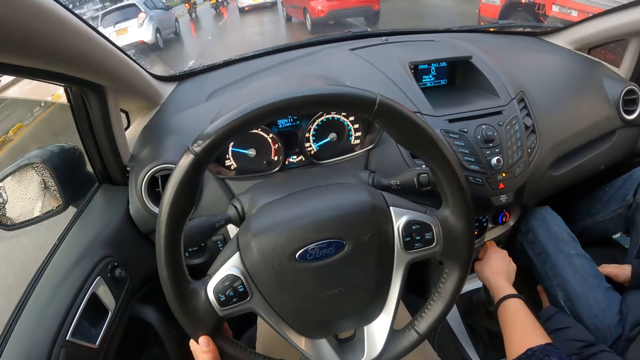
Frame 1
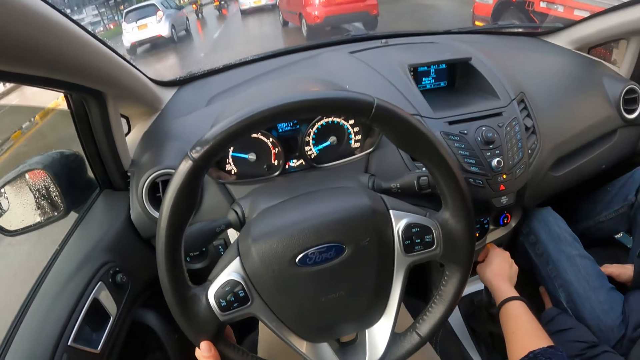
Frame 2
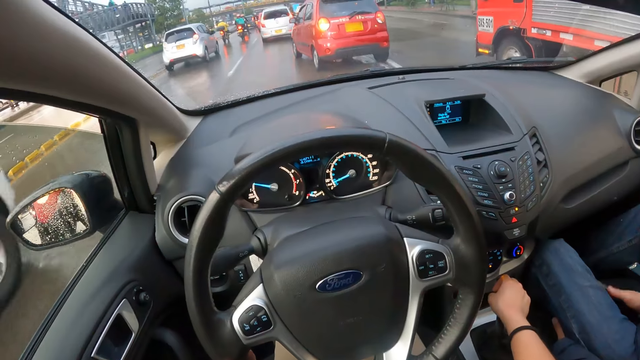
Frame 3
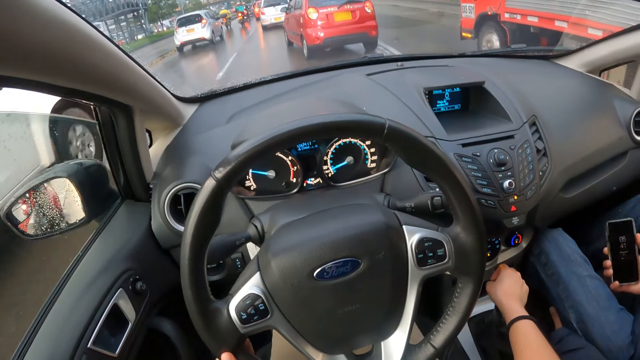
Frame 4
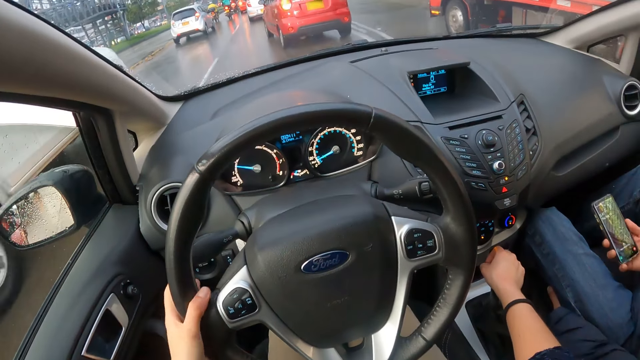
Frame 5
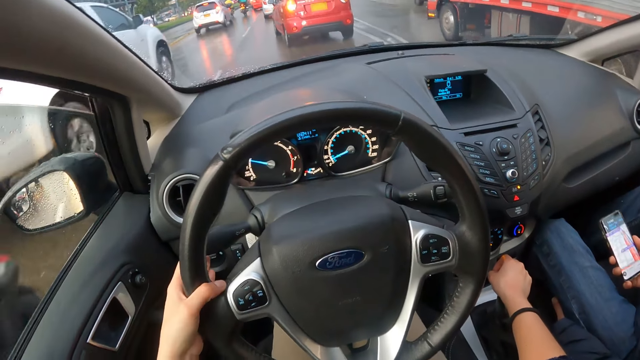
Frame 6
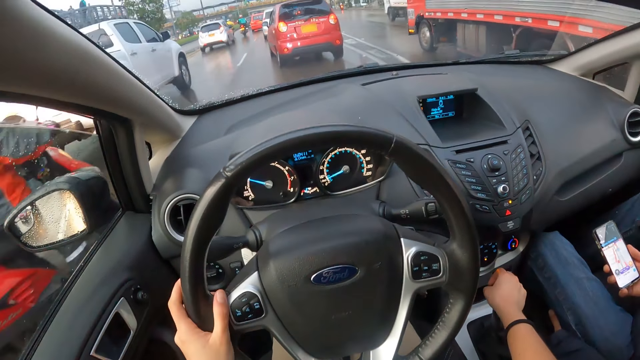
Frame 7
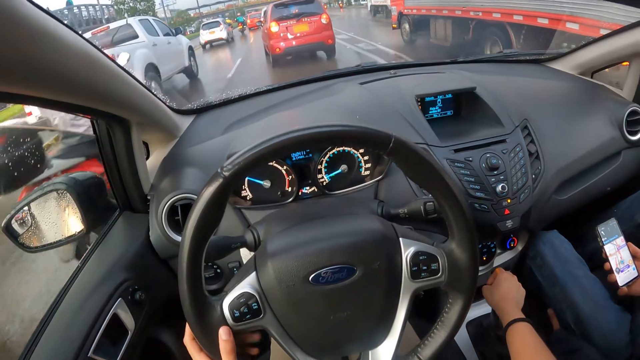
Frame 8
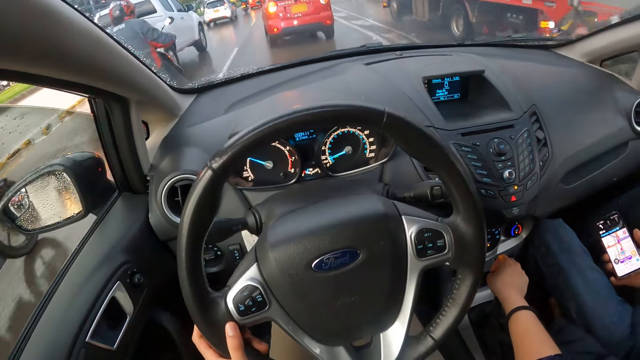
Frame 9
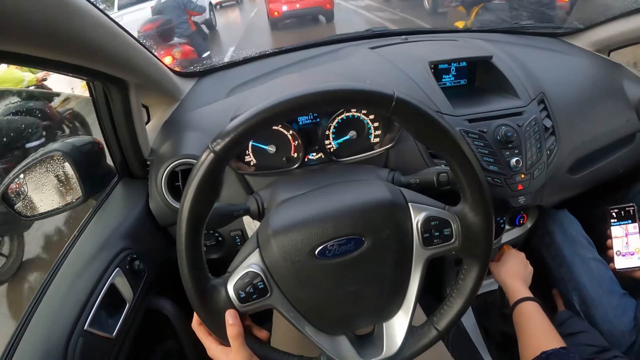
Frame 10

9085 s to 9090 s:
The camera wearer operates the phone. A motorcycle rides past the camera wearer. The white pickup drives past the camera wearer.

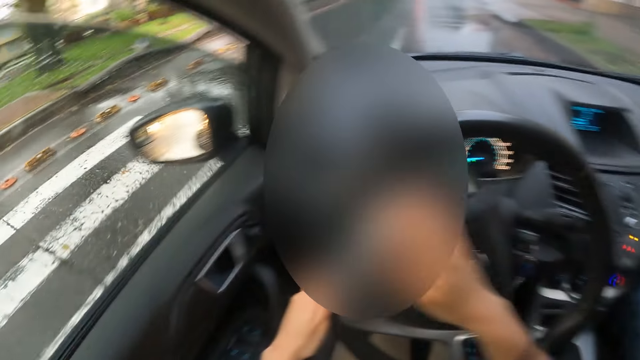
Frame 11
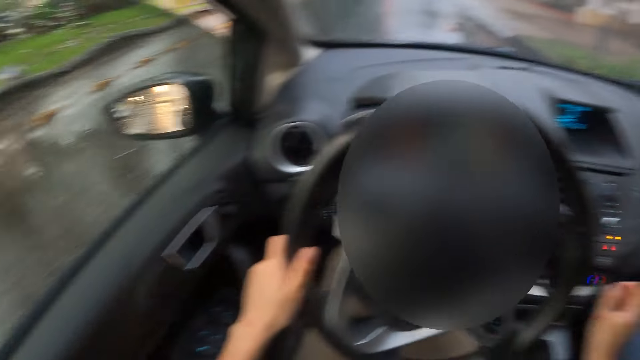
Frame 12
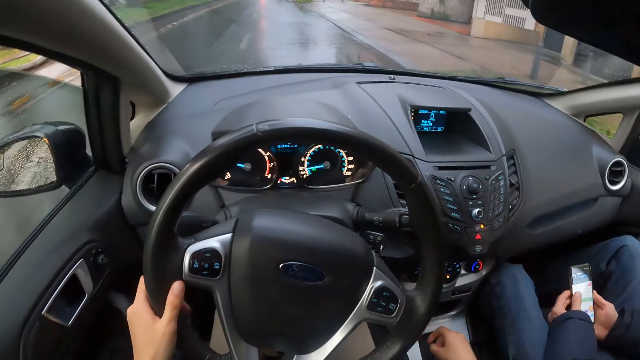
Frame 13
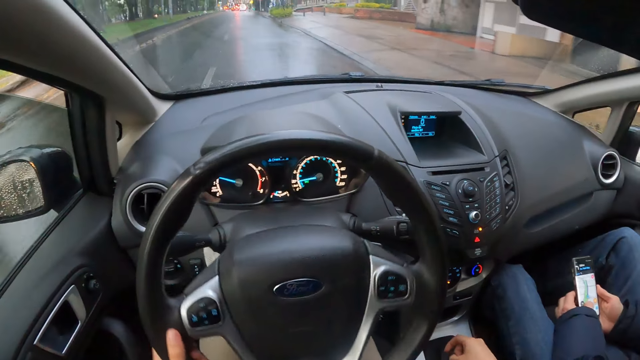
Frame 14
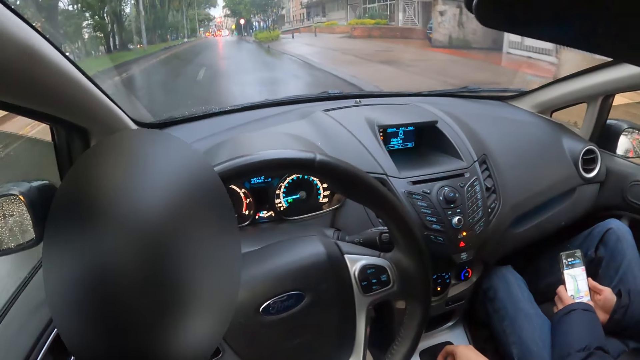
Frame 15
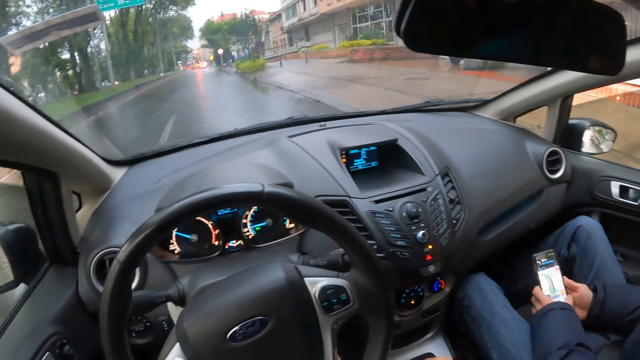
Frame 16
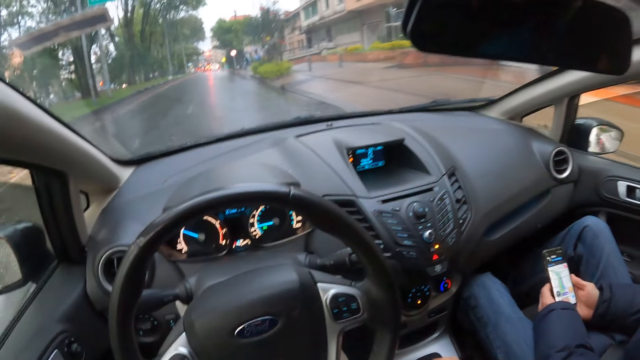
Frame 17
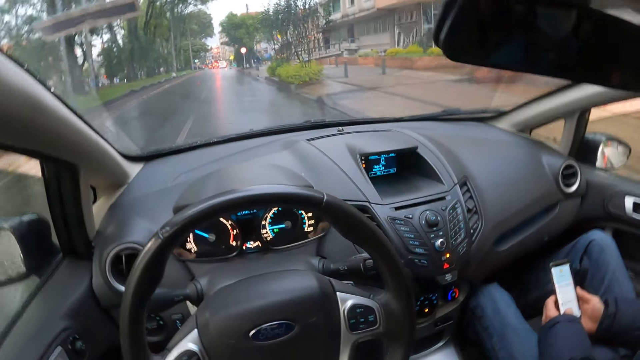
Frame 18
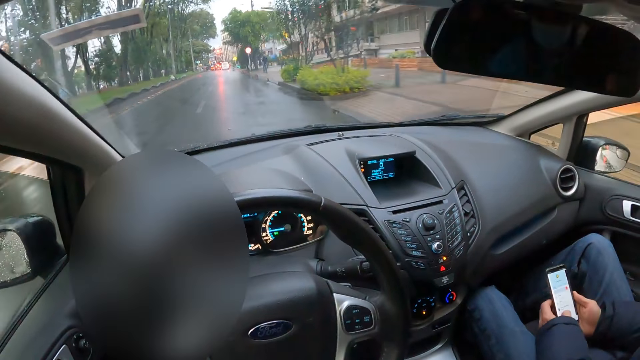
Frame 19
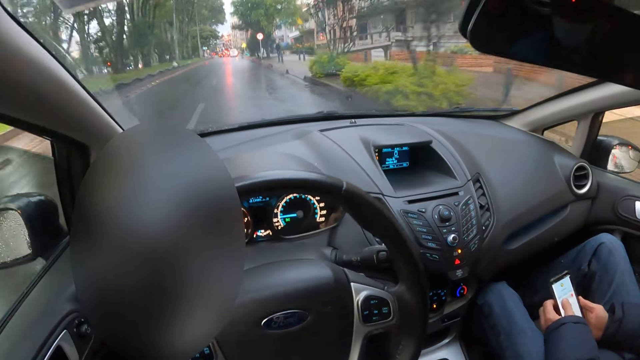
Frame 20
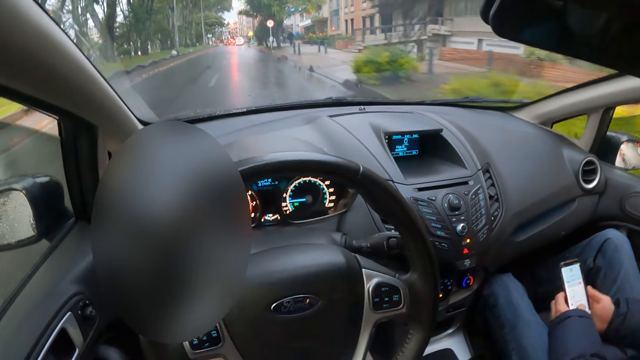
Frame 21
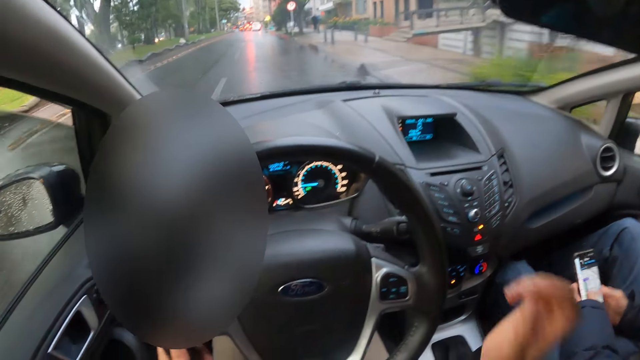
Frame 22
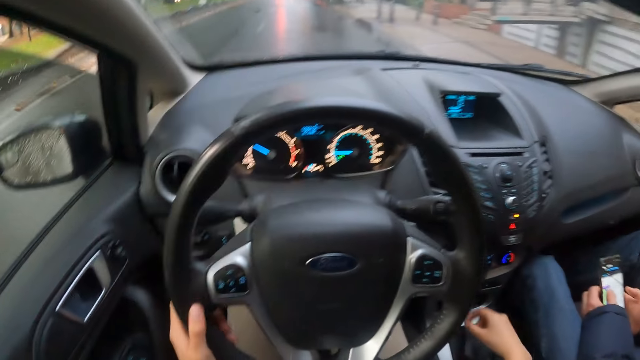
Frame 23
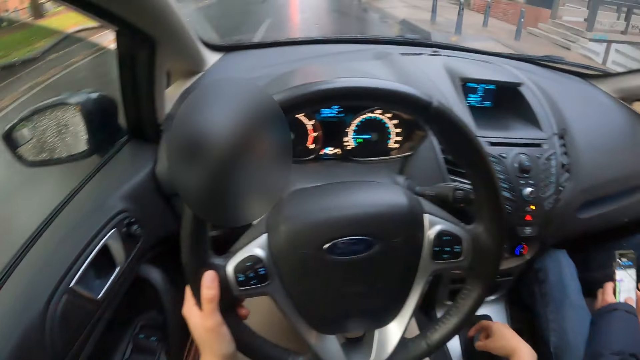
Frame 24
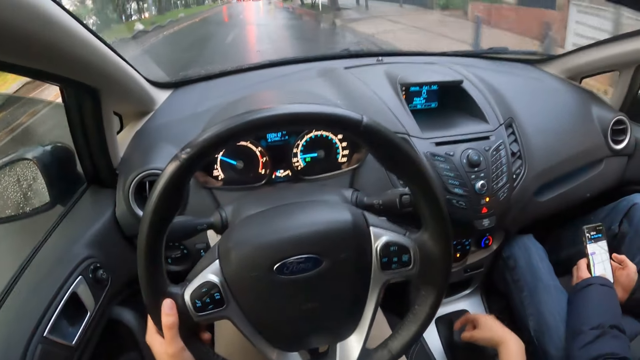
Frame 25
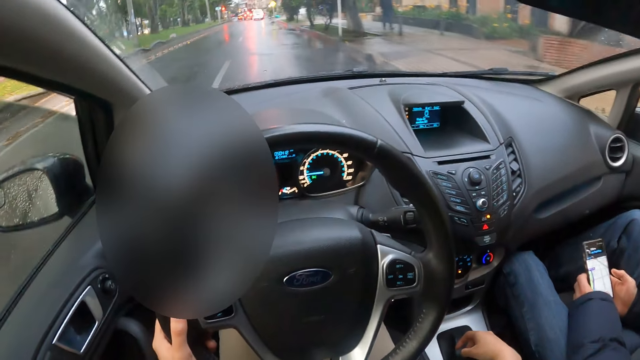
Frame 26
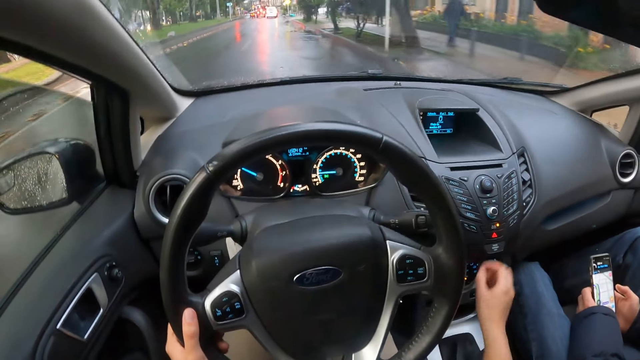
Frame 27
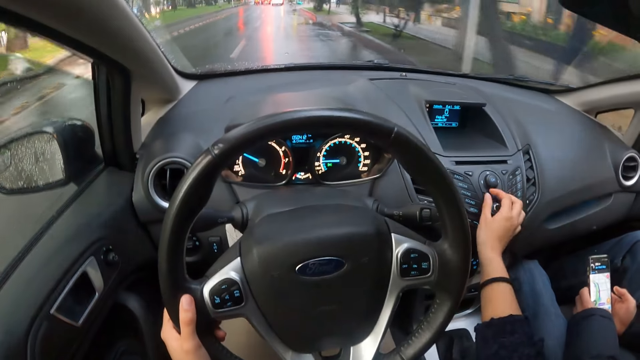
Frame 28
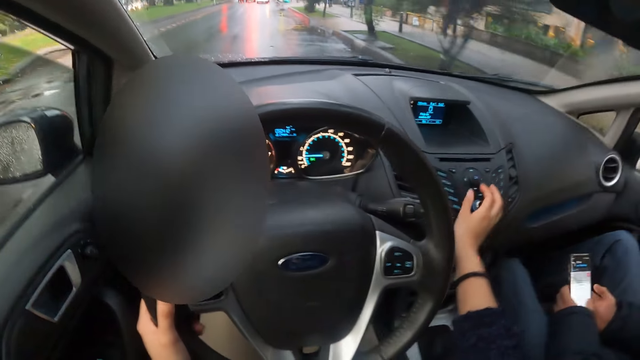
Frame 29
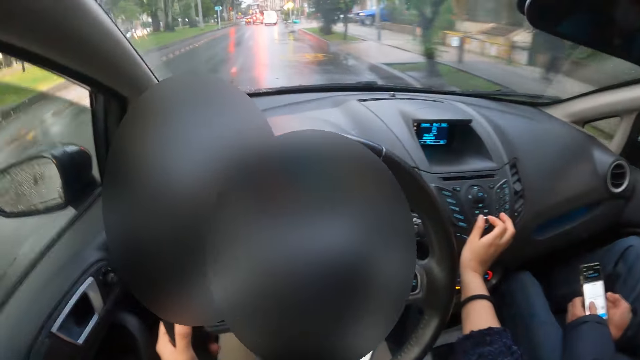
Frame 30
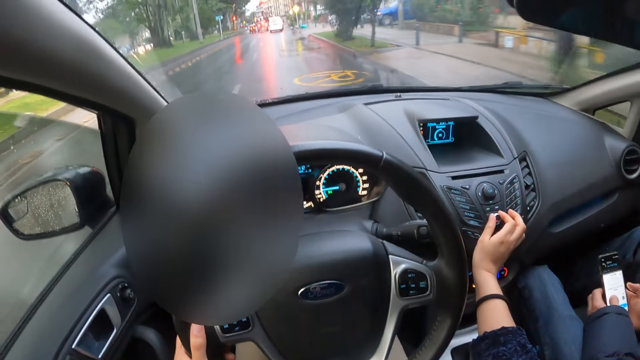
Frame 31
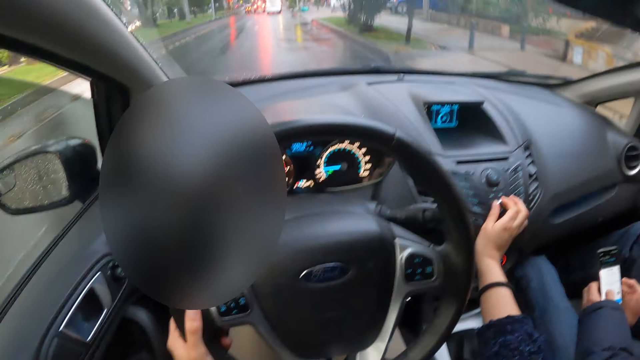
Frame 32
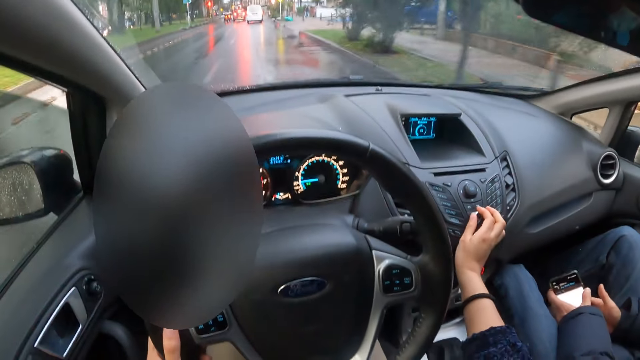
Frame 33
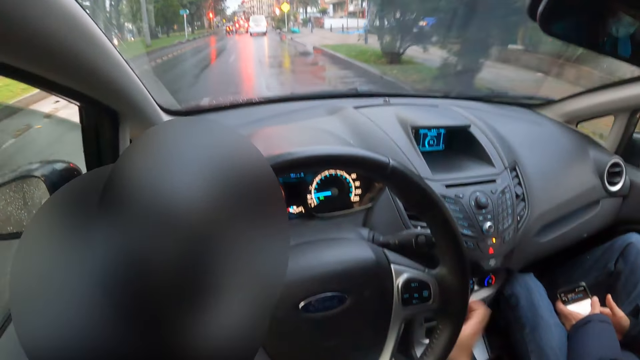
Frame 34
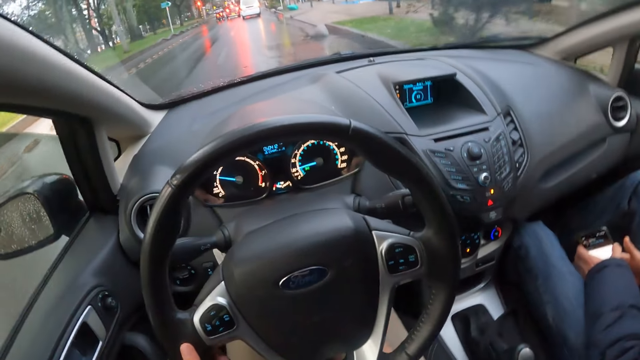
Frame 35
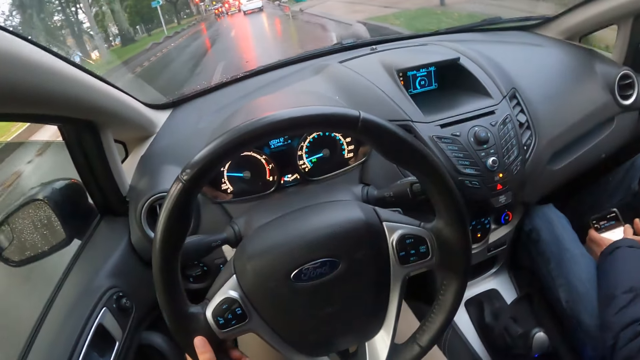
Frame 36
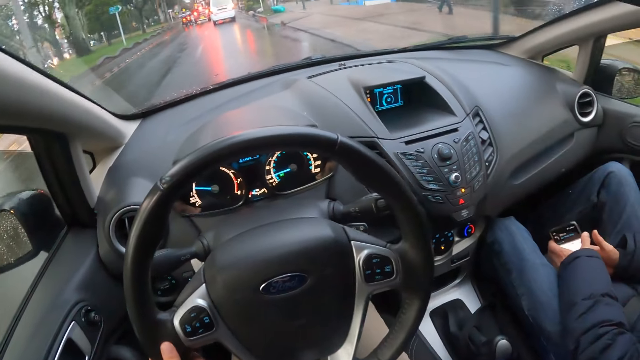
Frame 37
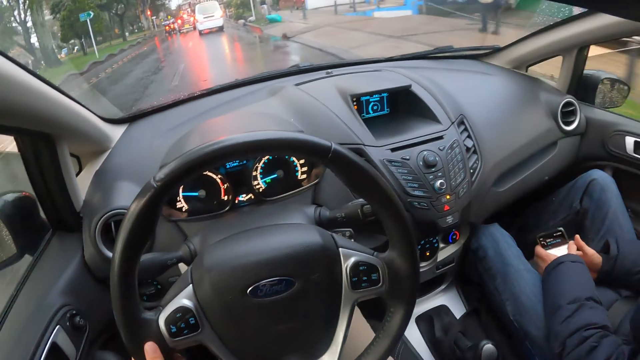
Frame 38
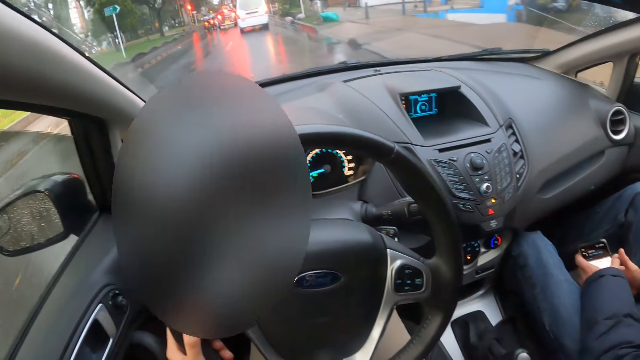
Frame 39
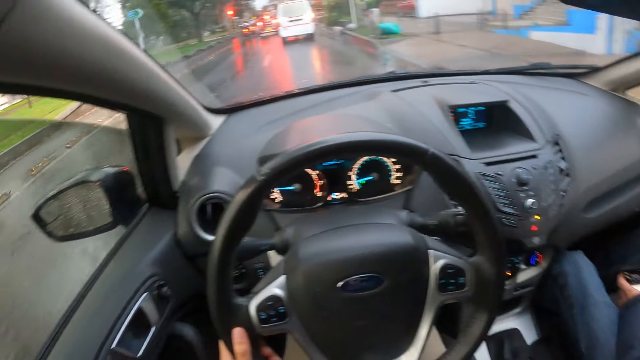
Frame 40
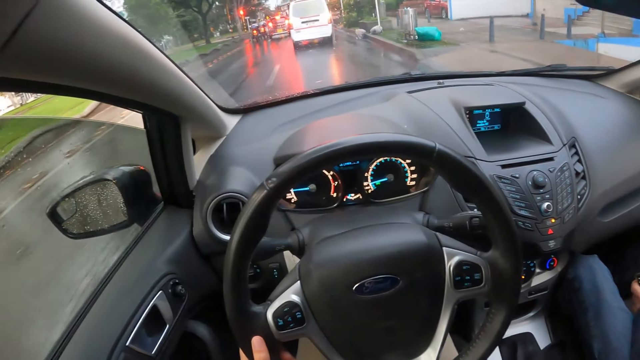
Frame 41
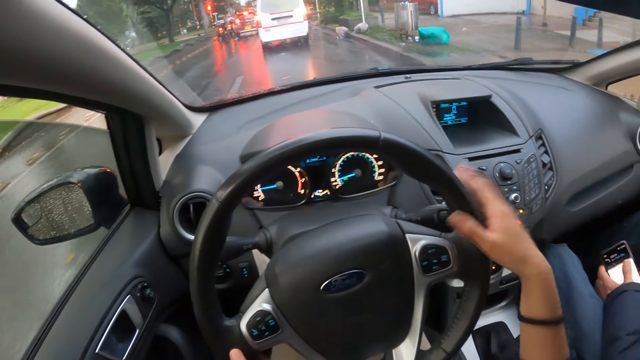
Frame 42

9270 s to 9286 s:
The camera wearer controls the steering wheel. He places his right hand on the gear stick of the car. The man operates the phone with both hands. The camera wearer raises his right hand from the gear stick to his face. He controls the steering wheel again. He lowers his right hand from his face to the gear stick of the car. He holds the gear lever and controls the steering wheel. He removes his right hand from the gear stick of the car. He controls the steering wheel, turns the volume control of the car radio with his right hand. He places his right hand on his lap. He controls the steering wheel.
